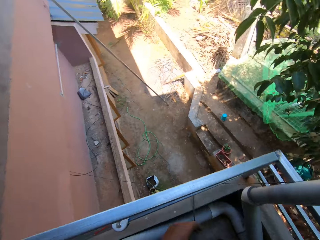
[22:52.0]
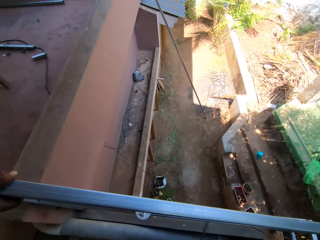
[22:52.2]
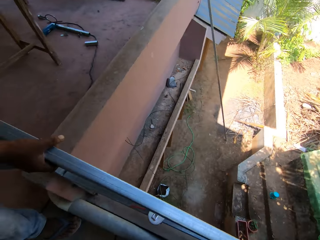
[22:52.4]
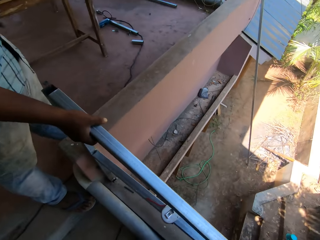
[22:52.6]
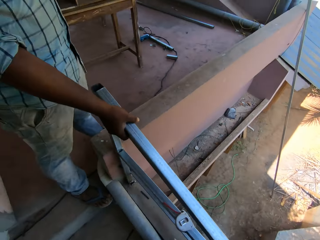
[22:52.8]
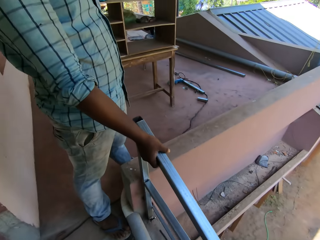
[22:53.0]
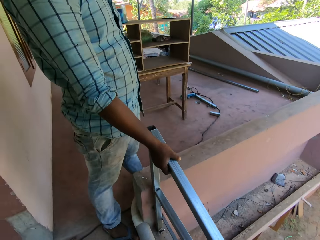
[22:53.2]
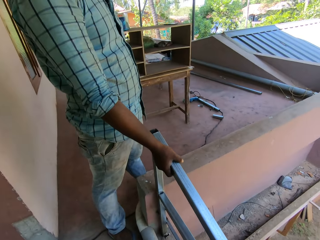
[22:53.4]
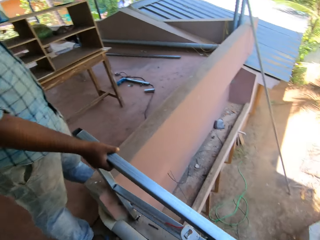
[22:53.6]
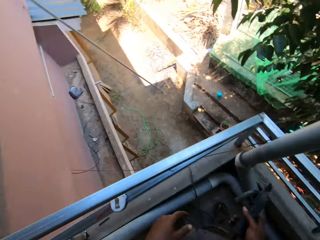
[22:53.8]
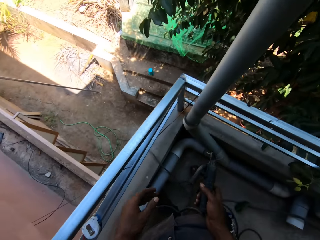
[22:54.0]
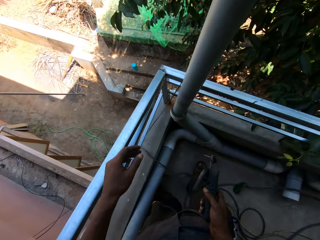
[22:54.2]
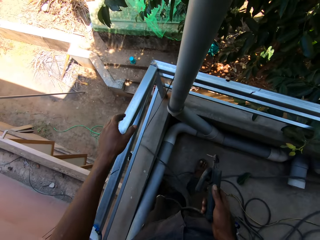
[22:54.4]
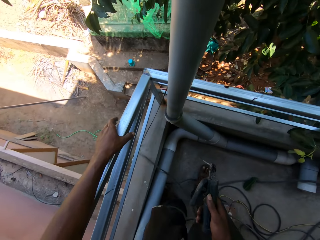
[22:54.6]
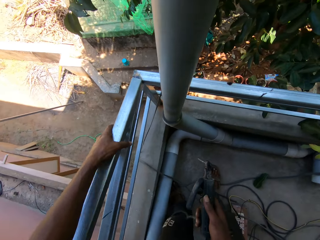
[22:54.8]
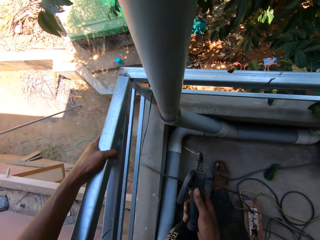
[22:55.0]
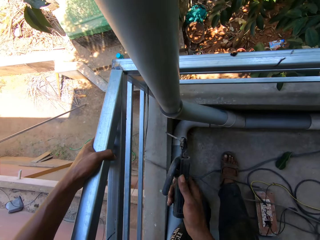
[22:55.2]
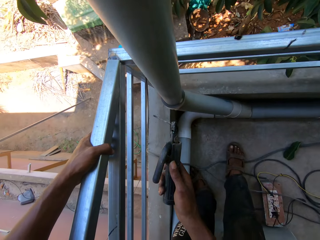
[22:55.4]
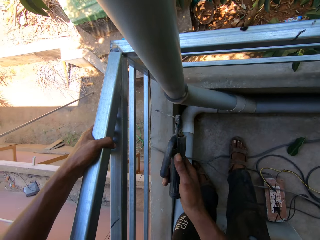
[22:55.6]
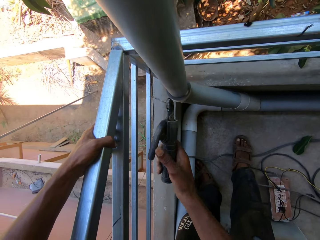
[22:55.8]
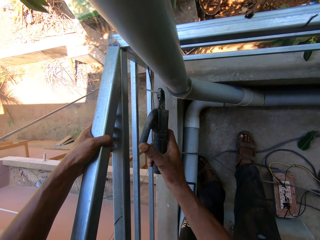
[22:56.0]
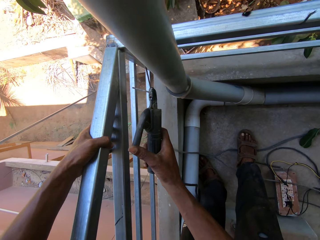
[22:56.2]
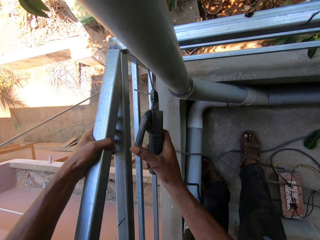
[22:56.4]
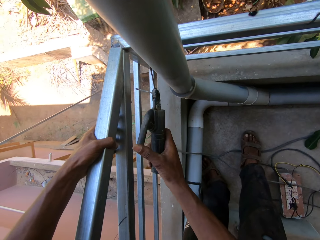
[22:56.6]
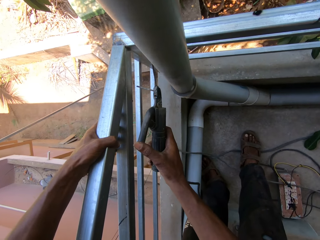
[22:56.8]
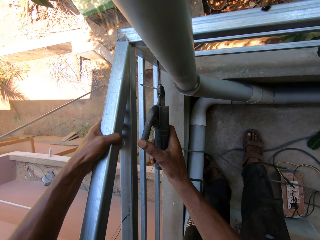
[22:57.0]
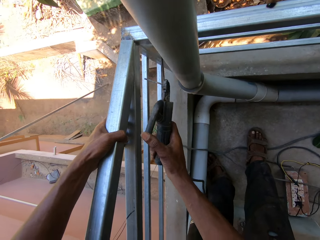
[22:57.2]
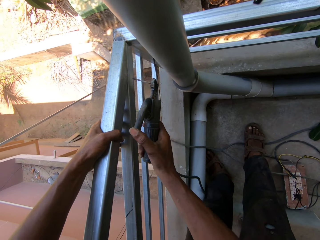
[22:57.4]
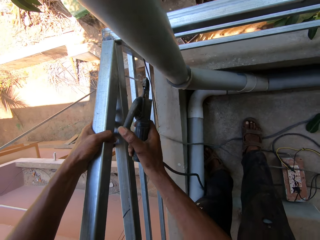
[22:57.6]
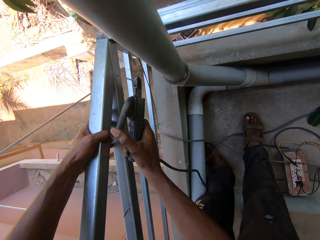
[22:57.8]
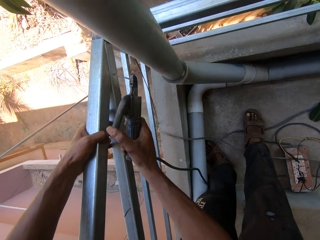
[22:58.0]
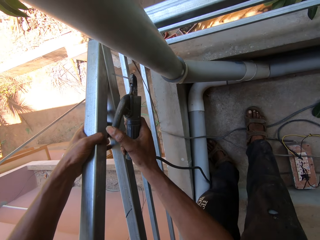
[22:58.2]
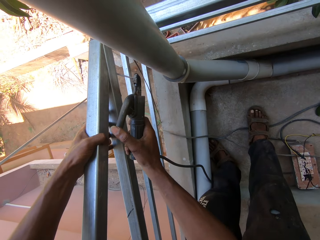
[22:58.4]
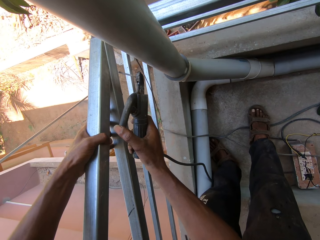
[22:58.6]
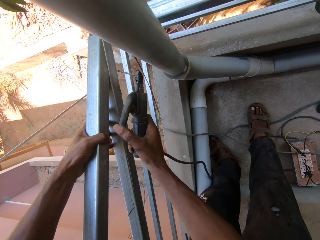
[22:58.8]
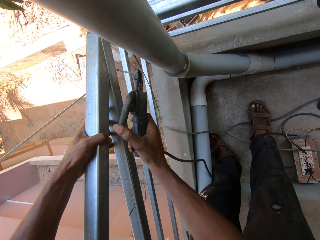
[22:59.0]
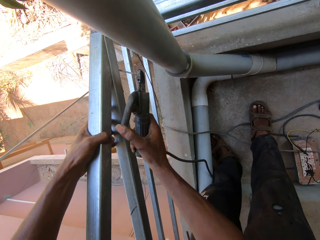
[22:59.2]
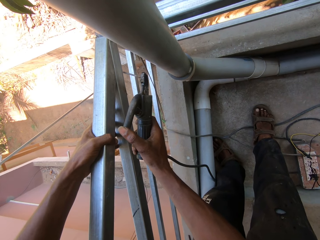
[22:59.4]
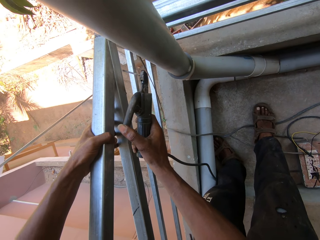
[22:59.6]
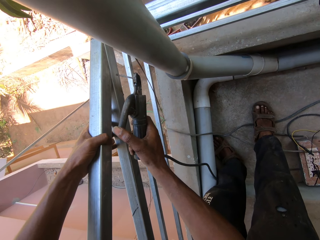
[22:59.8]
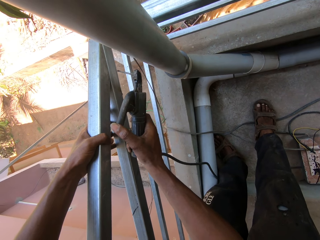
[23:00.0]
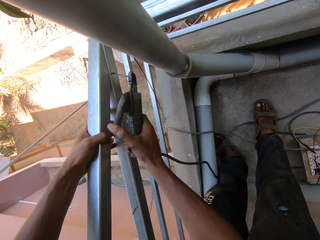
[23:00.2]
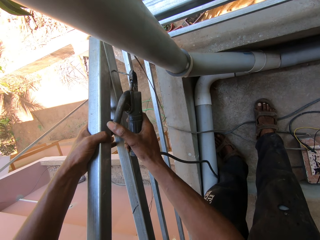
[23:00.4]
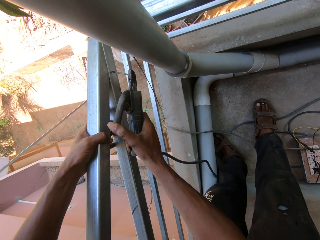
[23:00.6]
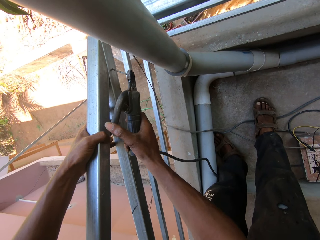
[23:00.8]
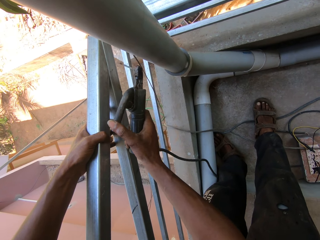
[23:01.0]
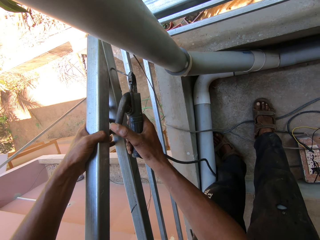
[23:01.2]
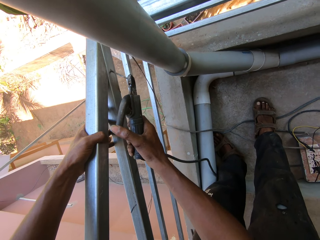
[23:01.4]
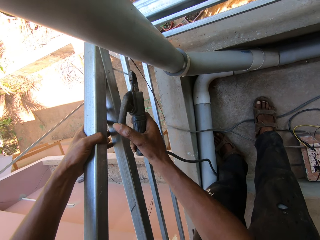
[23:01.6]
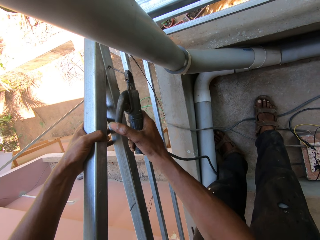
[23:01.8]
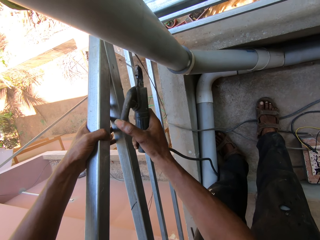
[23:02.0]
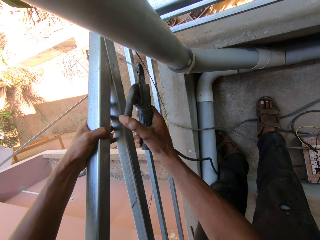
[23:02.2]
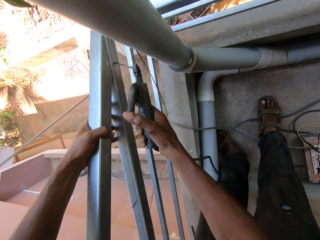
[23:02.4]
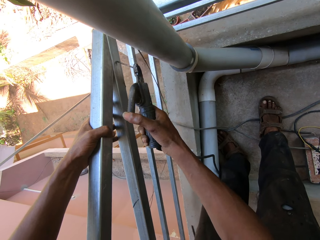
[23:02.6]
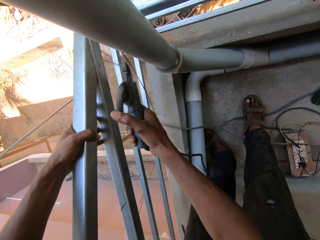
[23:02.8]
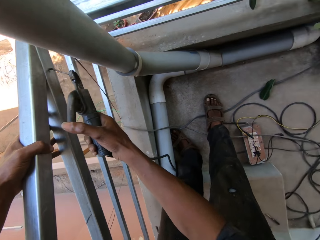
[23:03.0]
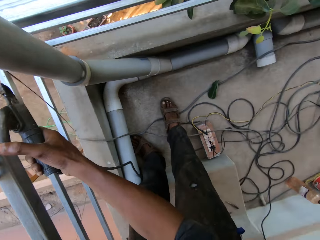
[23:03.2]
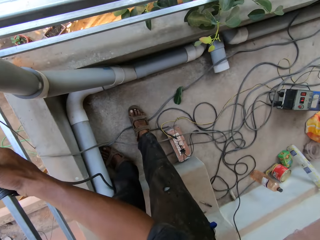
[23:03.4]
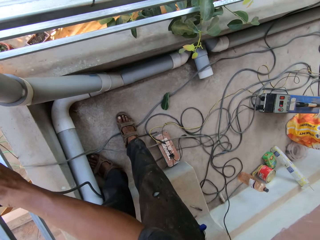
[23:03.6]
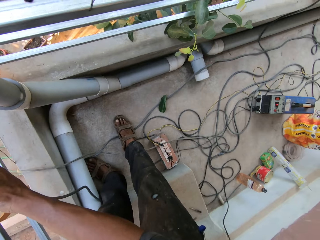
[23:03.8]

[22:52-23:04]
The camera wearer places his left hand on the mild steel box. He holds the metal with the left hand. He hits the metal torch in his right hand on the mild steel box. He taps the metal with the welding machine.

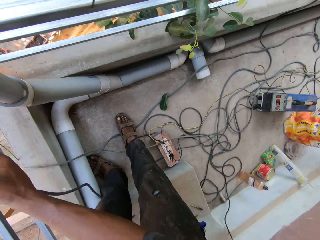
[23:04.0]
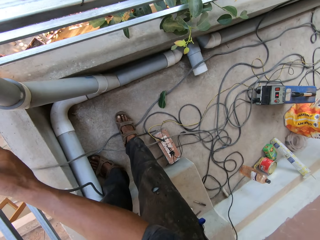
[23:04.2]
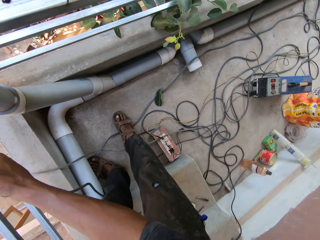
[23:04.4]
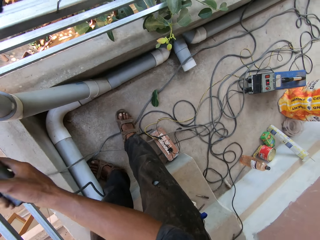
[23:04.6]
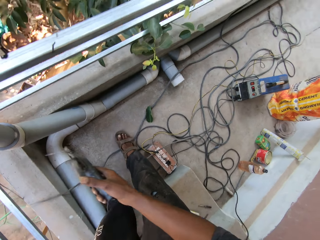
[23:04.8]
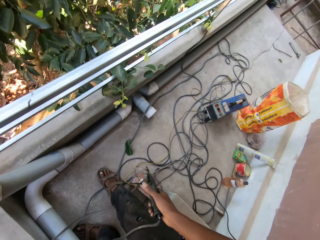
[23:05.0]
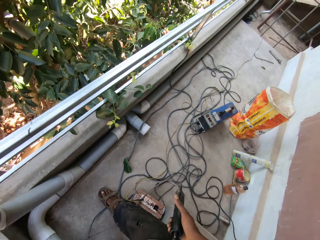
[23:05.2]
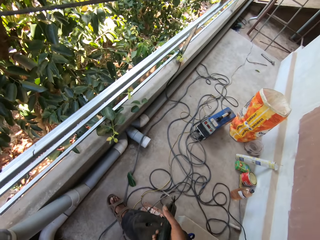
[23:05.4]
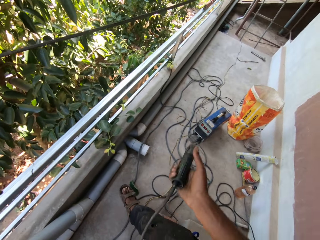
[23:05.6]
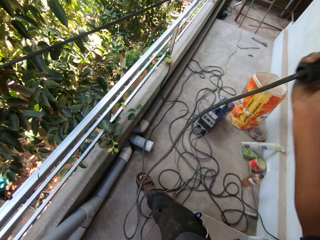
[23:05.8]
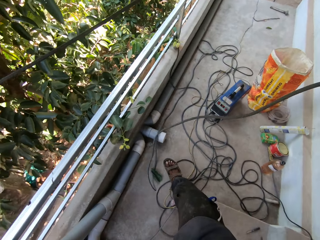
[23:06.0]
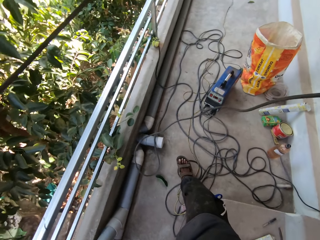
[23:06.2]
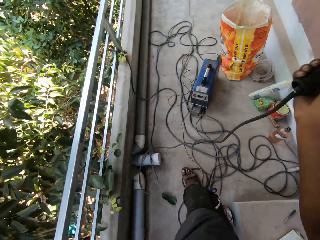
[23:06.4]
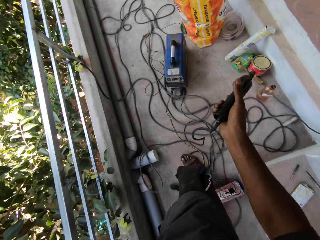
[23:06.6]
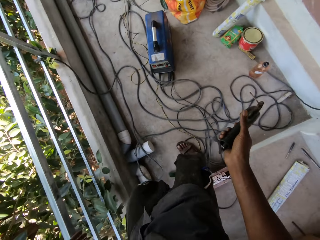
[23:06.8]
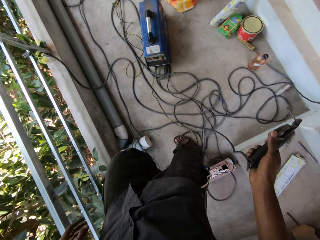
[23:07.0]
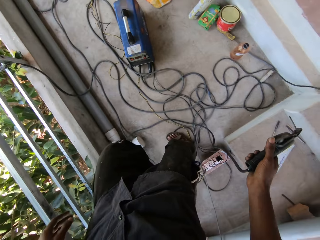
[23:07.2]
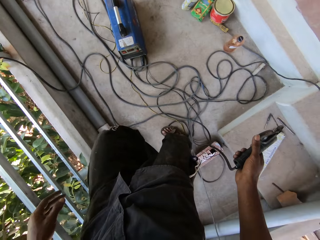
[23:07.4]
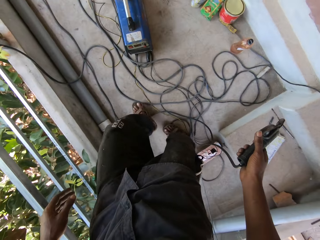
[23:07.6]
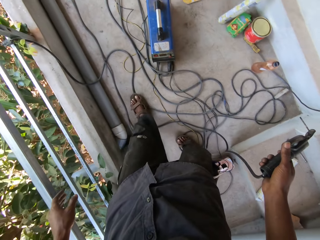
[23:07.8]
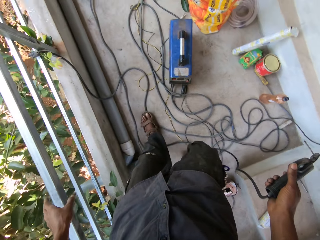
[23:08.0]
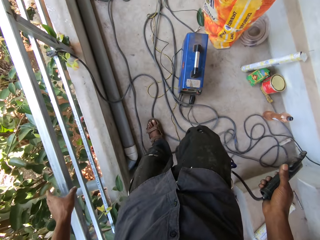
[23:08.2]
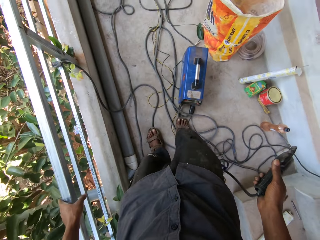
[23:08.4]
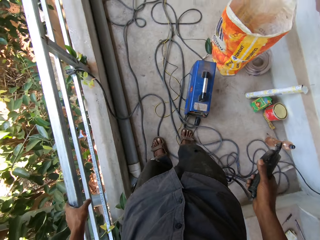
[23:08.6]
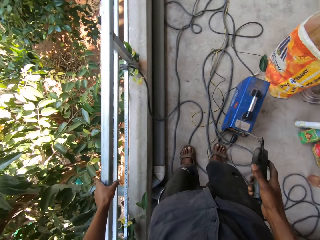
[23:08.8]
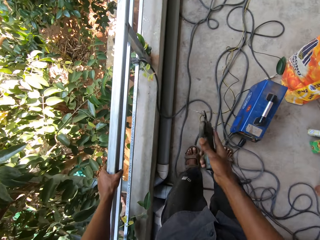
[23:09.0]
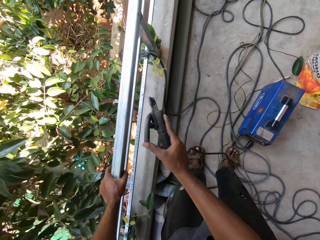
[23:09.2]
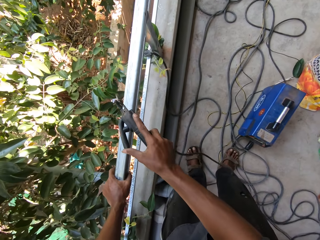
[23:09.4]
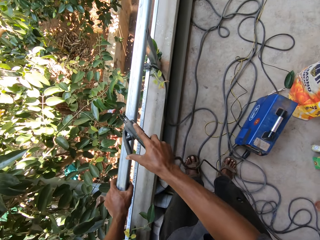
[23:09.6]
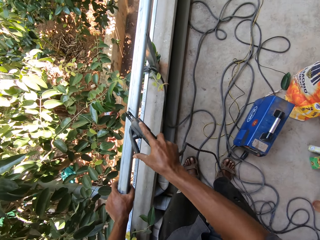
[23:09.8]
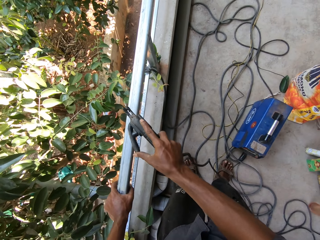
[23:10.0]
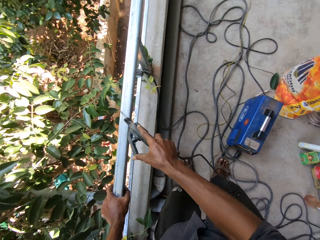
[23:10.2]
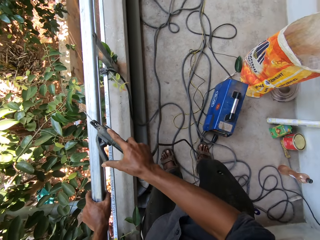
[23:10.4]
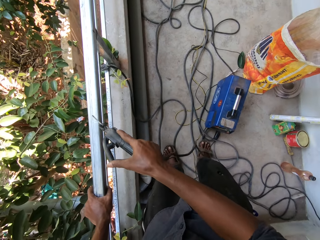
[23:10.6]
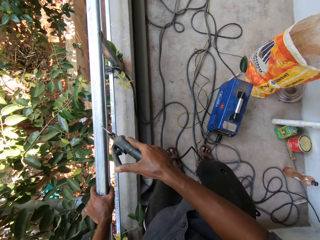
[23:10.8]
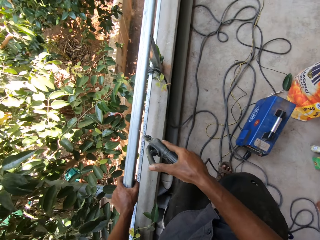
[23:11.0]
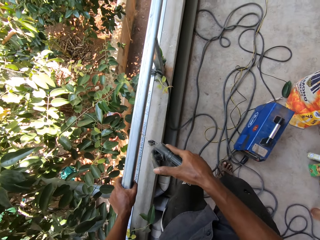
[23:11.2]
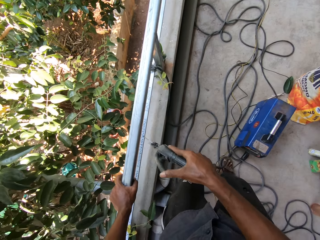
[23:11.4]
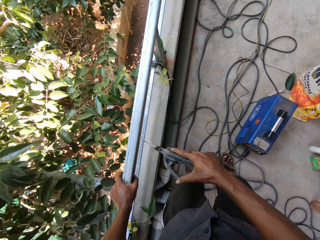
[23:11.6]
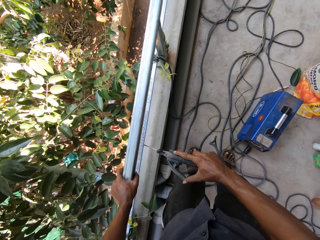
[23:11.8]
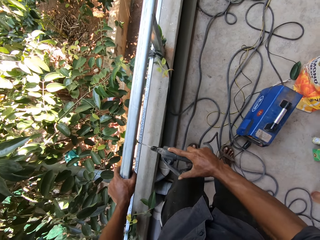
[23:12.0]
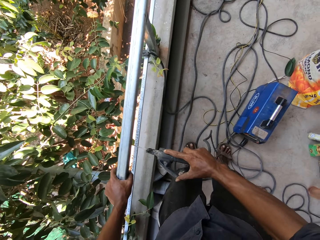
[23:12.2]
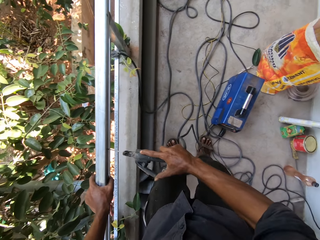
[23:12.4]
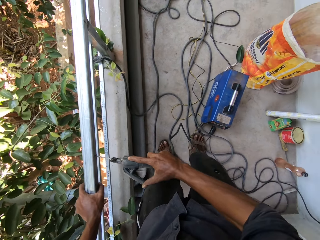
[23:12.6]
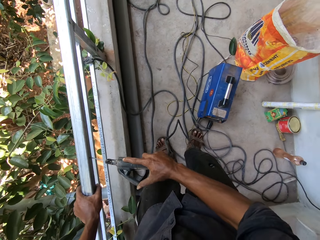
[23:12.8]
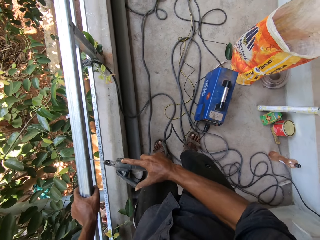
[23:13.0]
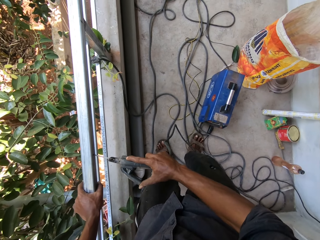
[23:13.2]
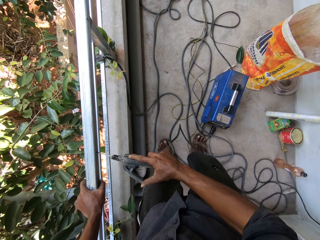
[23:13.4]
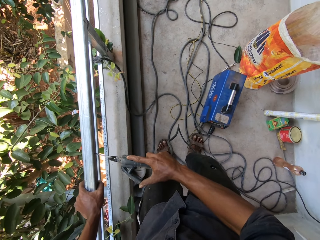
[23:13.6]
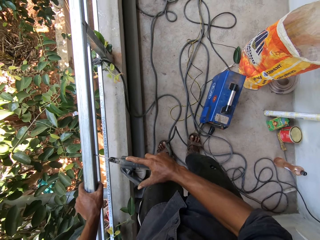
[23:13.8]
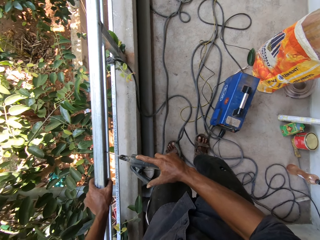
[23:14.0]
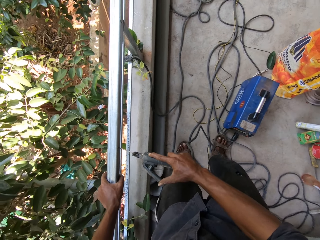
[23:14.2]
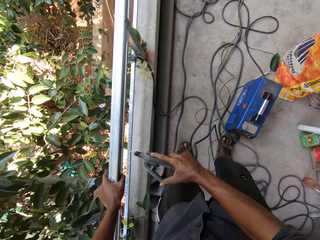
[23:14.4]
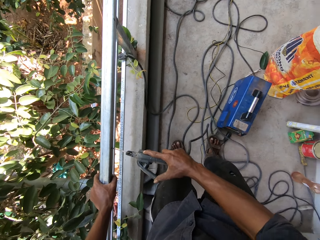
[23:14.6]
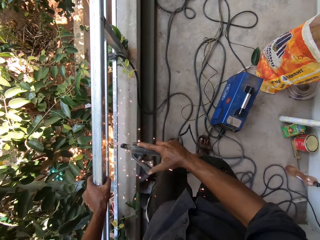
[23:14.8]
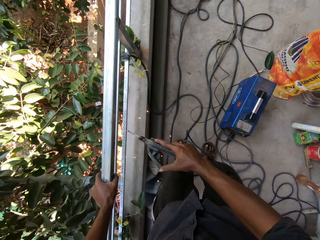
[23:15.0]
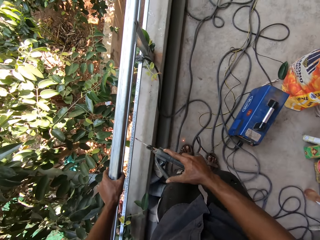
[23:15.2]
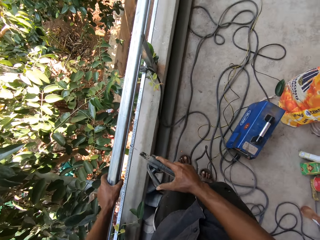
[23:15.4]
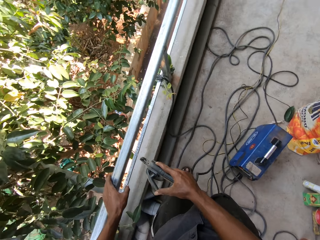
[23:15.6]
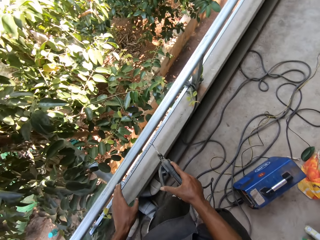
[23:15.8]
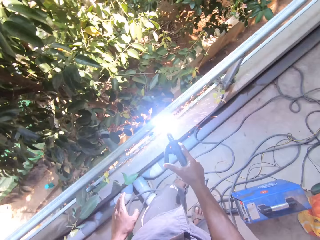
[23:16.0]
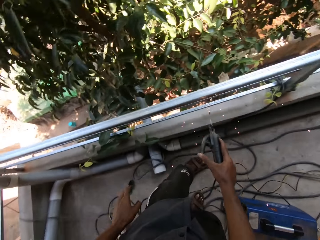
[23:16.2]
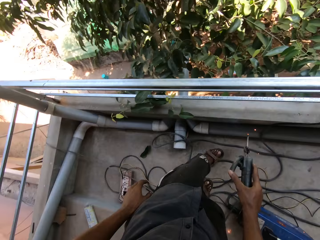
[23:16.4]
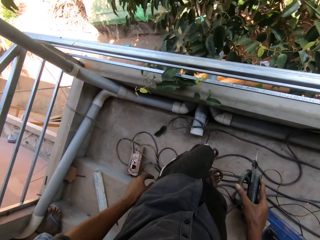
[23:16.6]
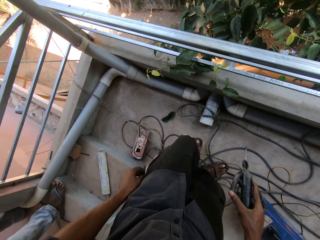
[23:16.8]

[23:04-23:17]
The camera wearer adjusts the welding machine's cord. He places his left hand on the railing. He hits the metal torch in his right hand on the railing. He holds the metal with the left hand. He welds the metal.
